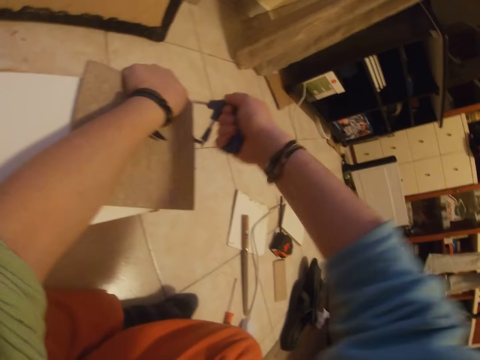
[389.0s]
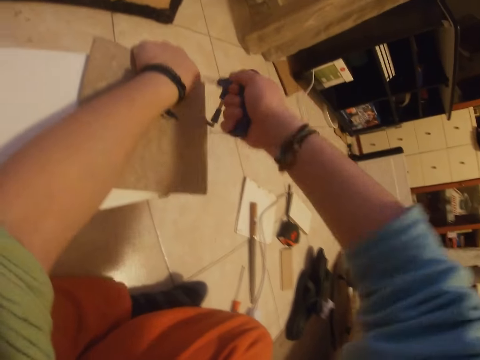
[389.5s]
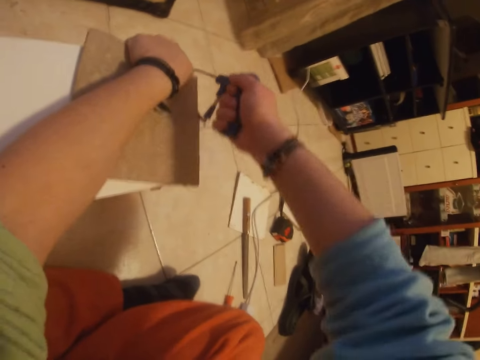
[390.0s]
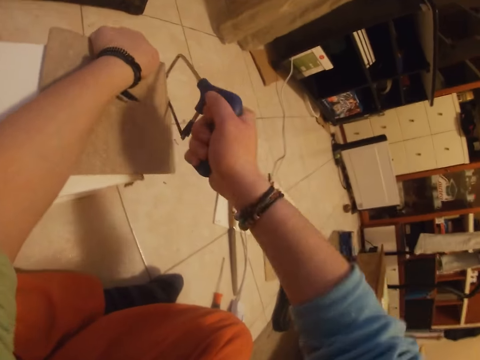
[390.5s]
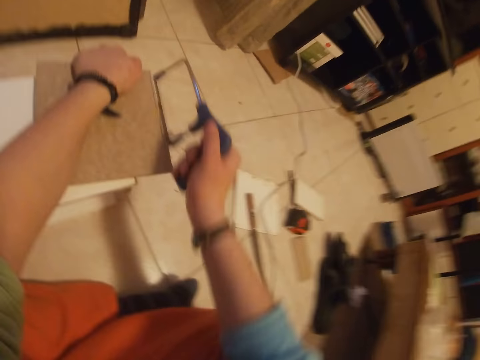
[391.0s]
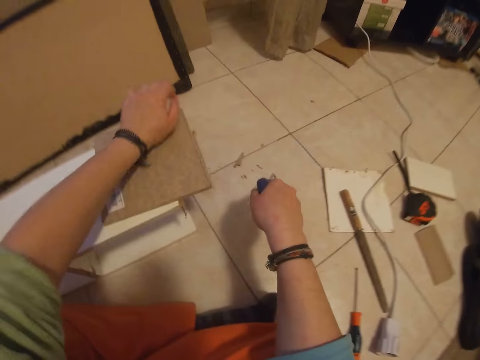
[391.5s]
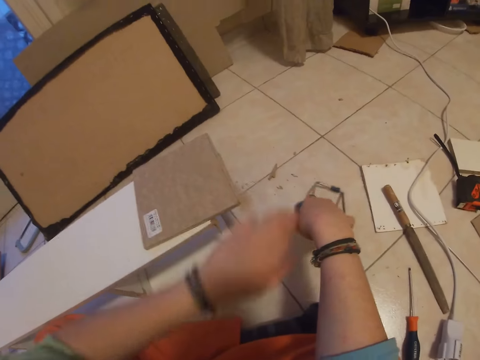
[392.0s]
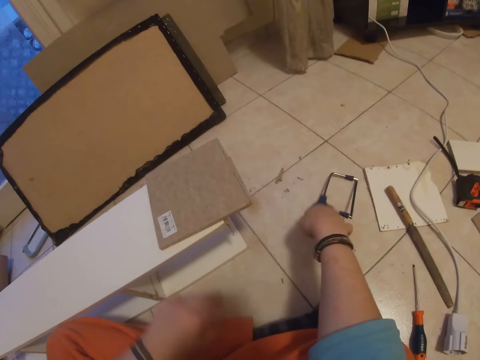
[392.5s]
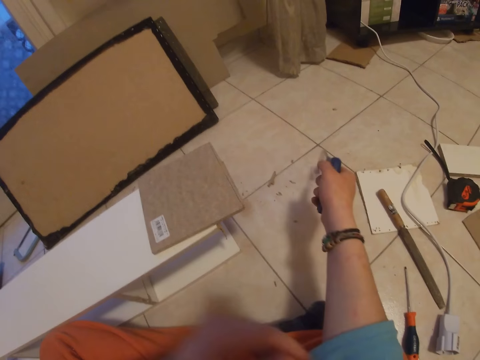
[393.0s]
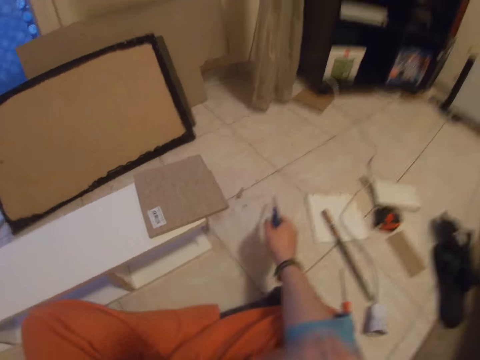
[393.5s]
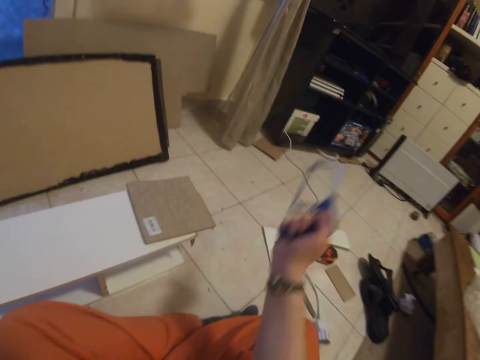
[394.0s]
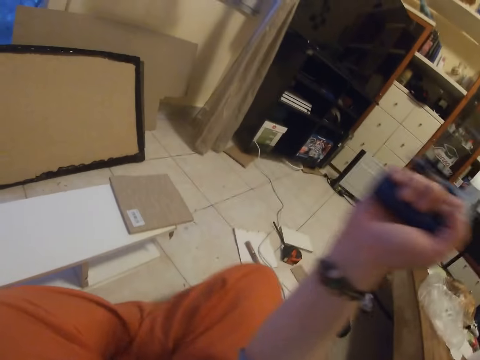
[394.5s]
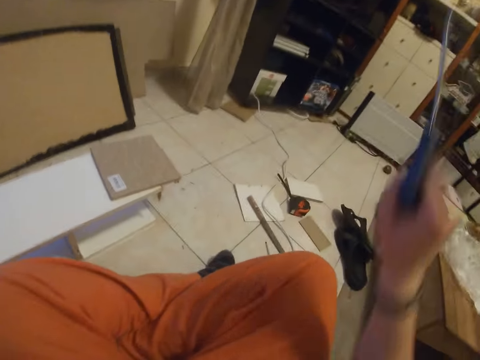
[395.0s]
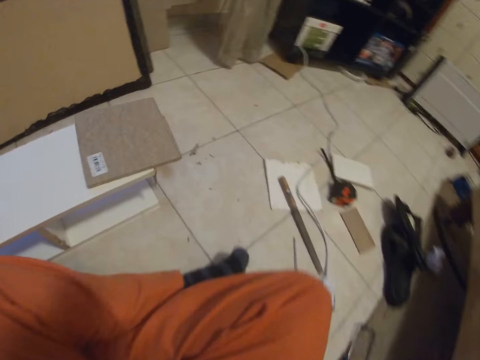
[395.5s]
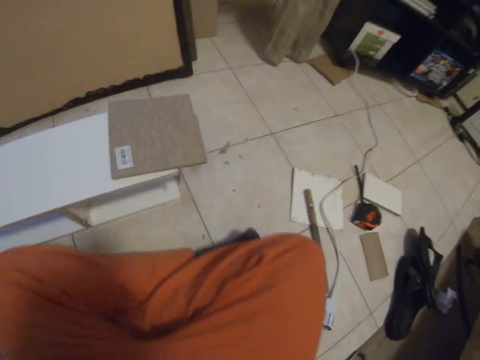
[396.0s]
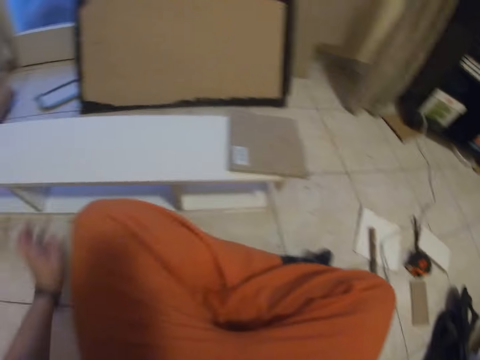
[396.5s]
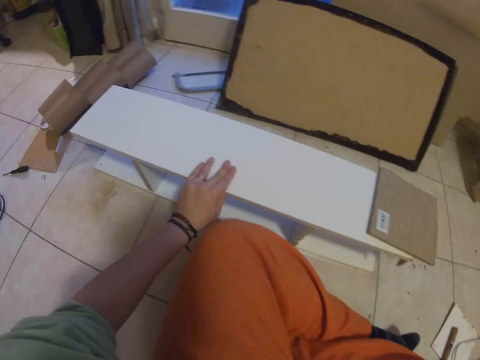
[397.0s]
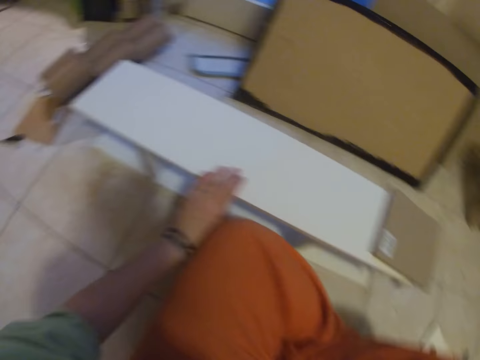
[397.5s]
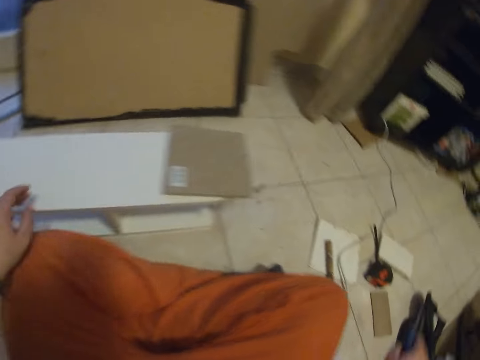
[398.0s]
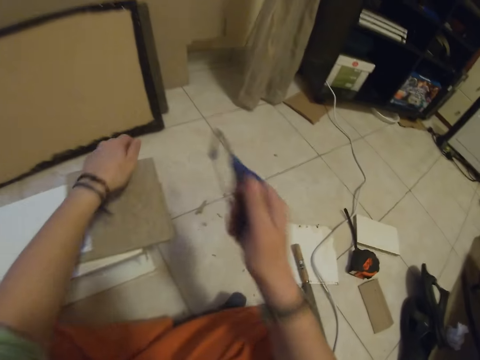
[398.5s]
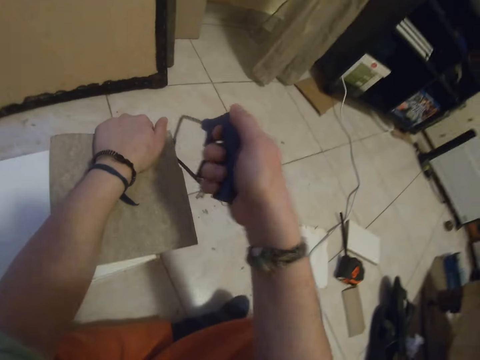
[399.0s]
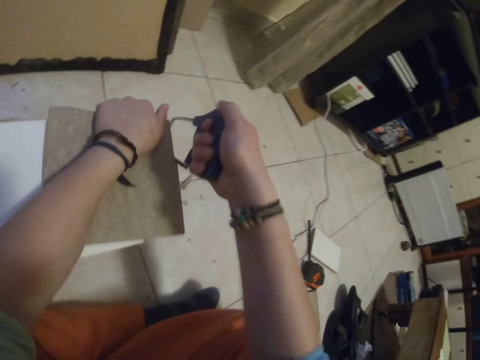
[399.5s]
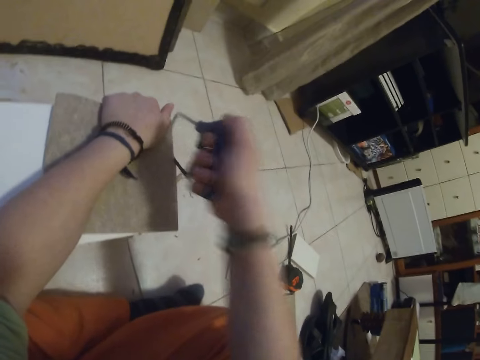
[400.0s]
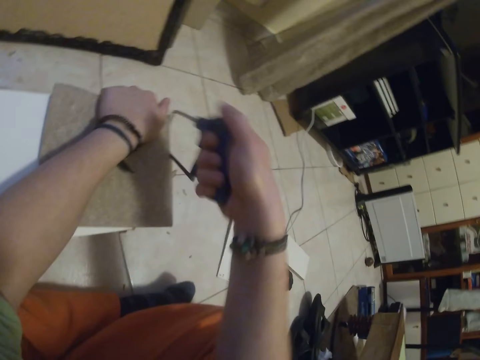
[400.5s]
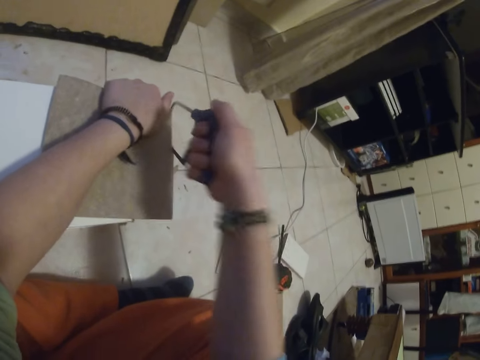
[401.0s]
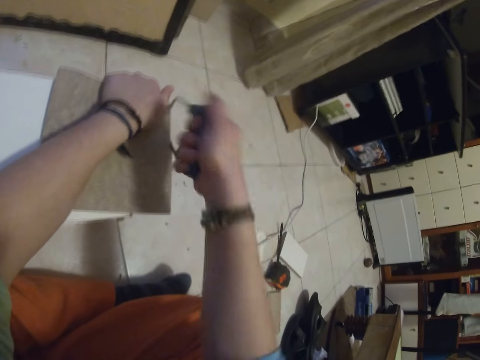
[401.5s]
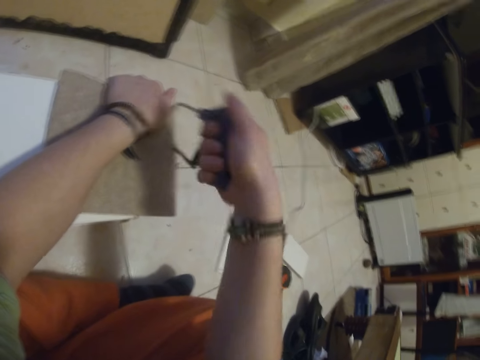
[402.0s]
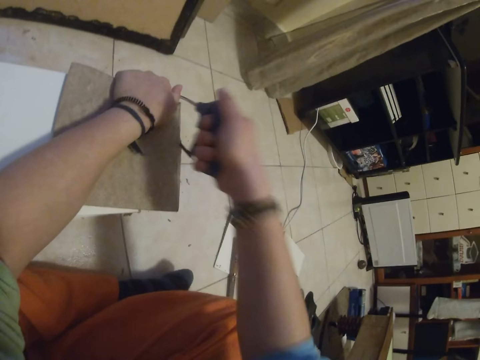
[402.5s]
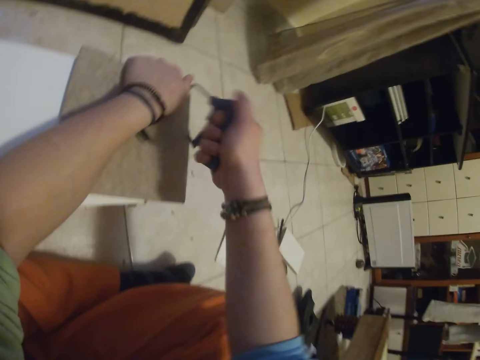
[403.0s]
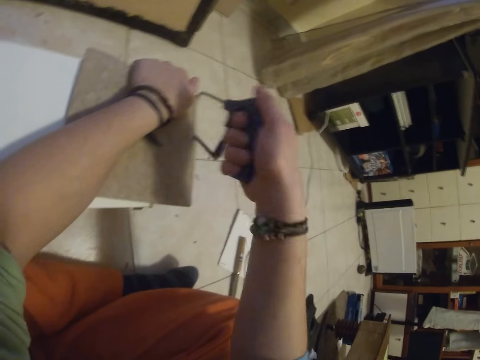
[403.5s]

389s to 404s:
The camera wearer puts the saw down. He moves the hacksaw in his right hand on the floor. He lifts the hand. He moves on the floor. He places his left hand on the wooden shelf. He holds the piece of wood and the wooden shelf with his left hand. He cuts the piece of wood on the wooden shelf with the hacksaw in his right hand.

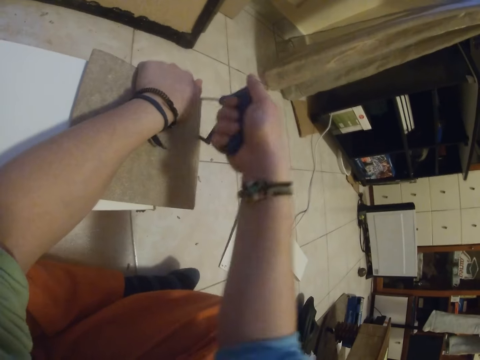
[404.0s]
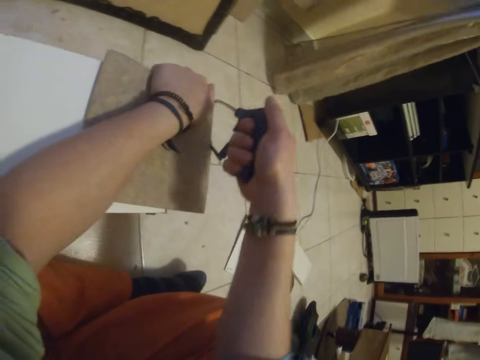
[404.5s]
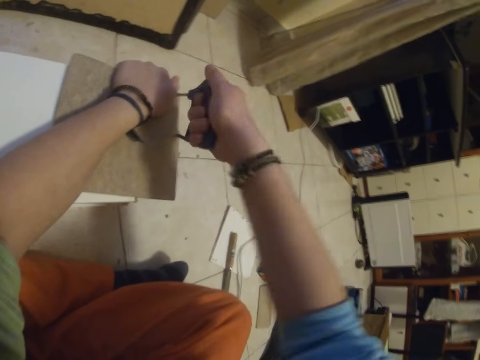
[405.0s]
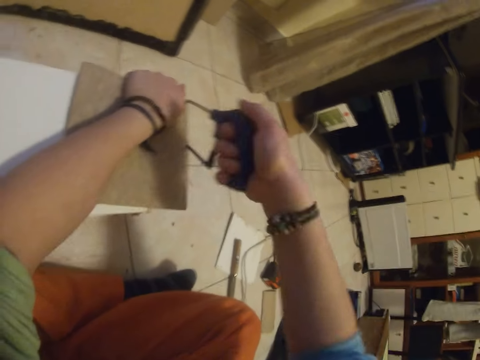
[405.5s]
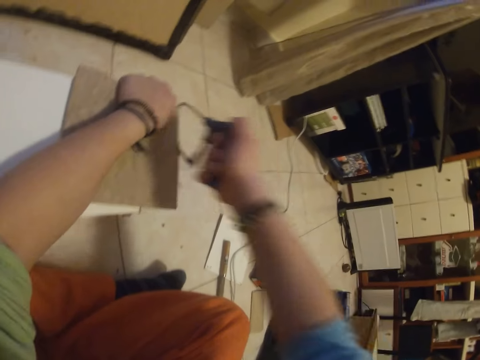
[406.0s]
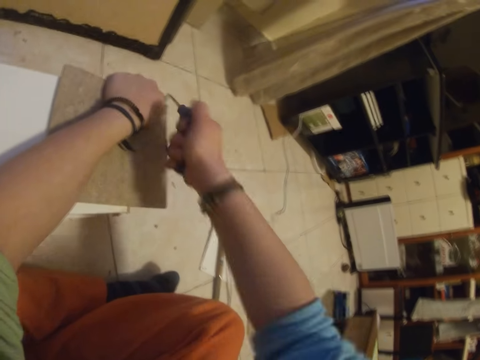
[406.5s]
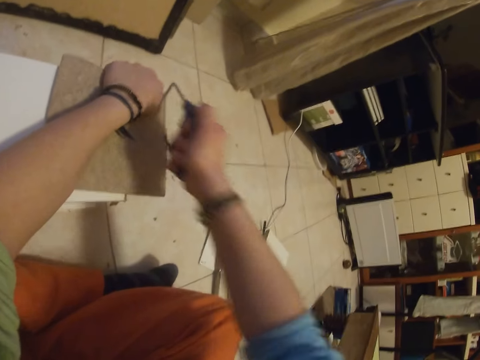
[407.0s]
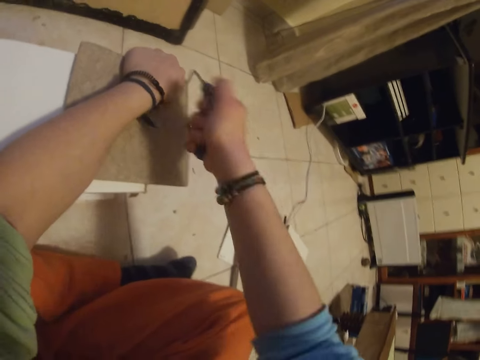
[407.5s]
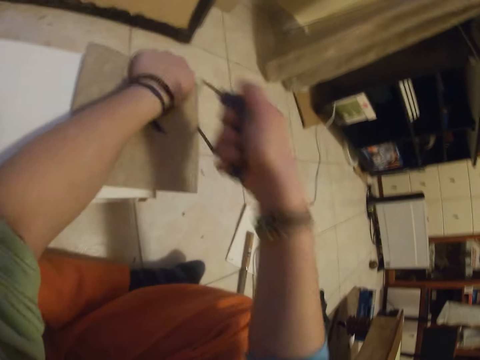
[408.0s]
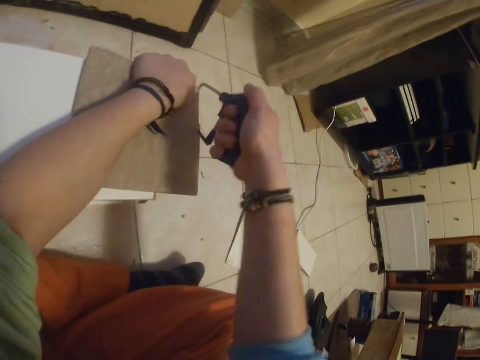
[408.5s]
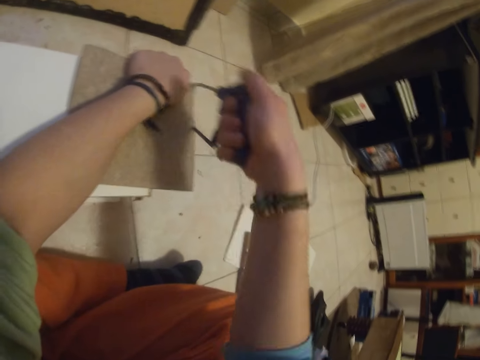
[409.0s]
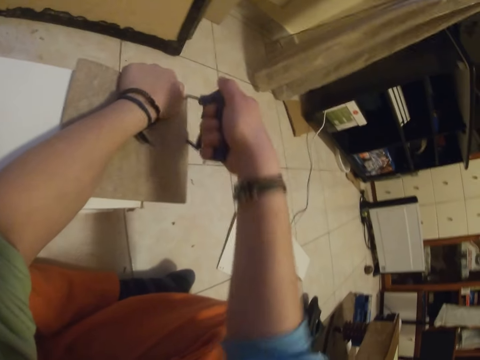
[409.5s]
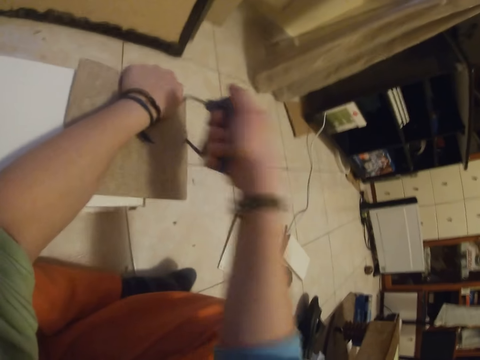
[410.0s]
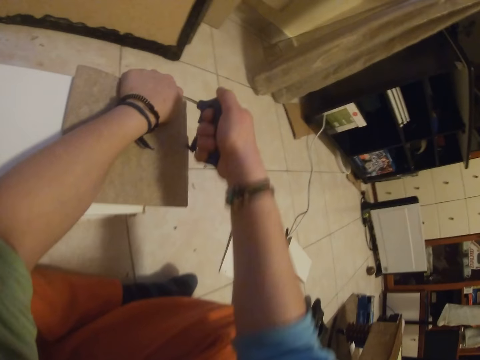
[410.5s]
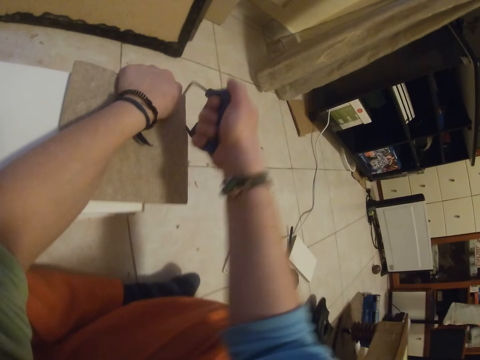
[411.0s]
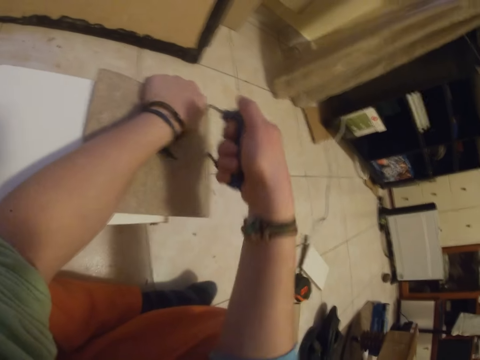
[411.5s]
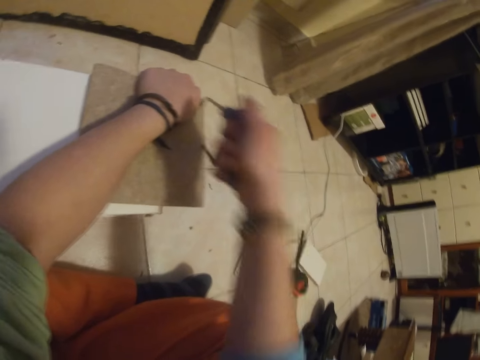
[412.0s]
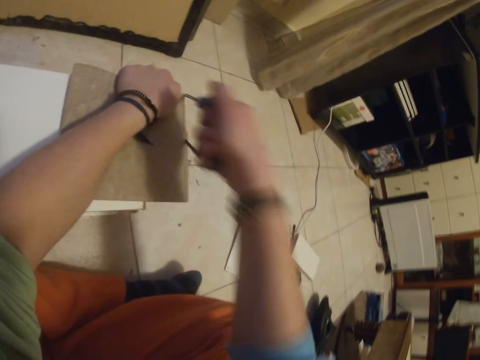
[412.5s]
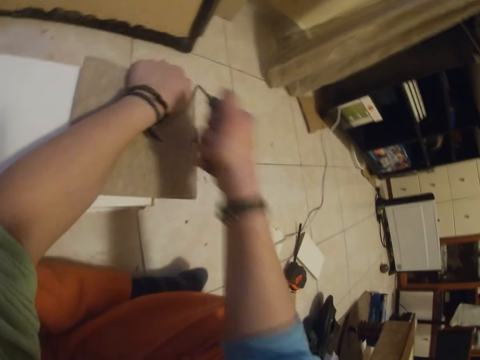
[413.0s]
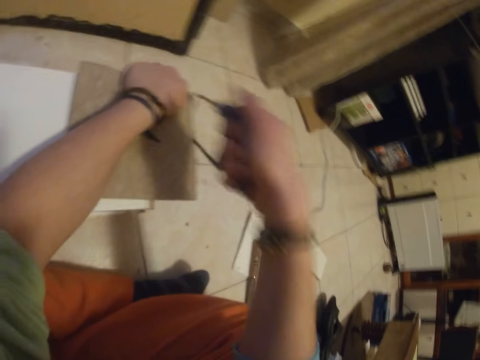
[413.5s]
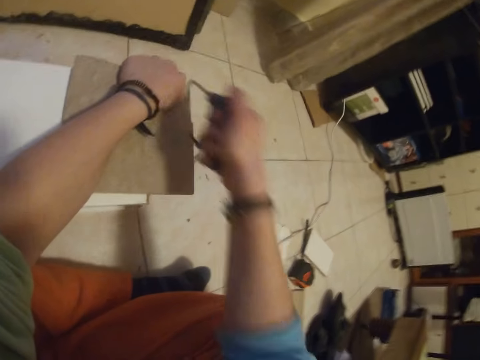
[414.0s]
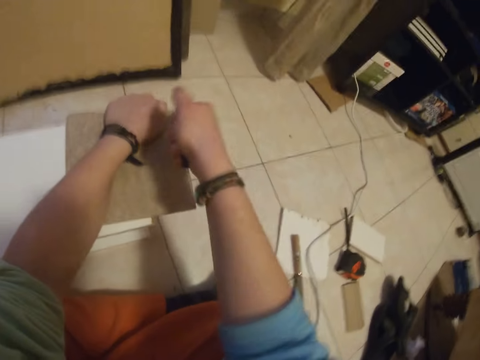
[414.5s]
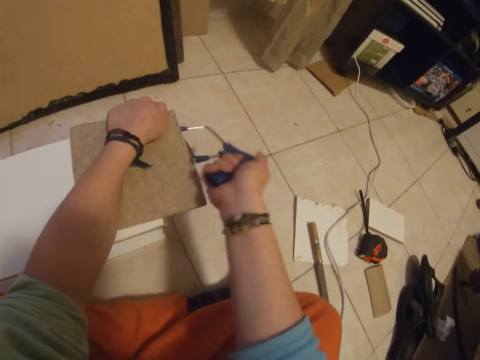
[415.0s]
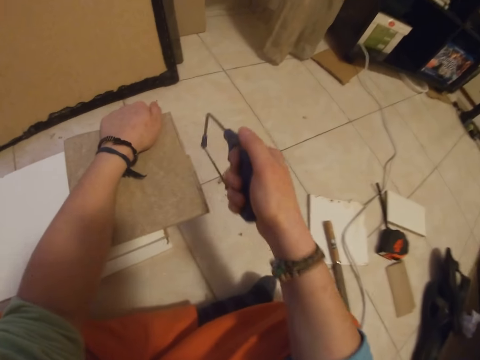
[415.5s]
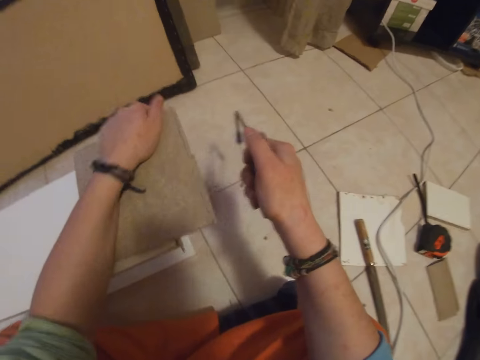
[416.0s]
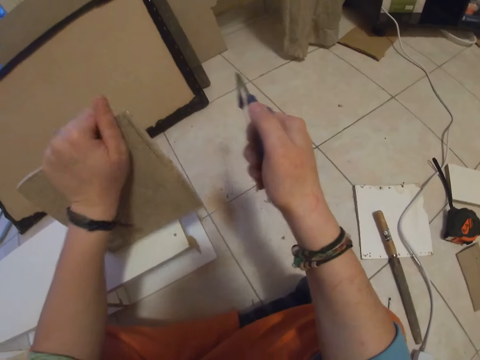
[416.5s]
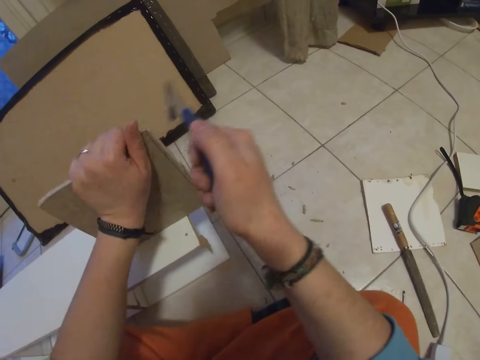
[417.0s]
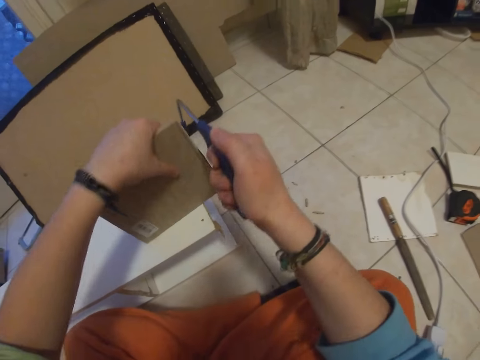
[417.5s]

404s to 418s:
The camera wearer holds the saw. He raises the piece of wood on the wooden shelf with his left hand. He holds the piece of wood.
